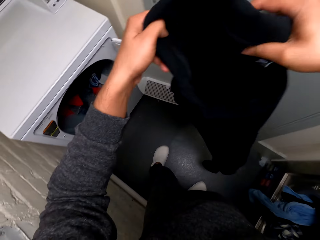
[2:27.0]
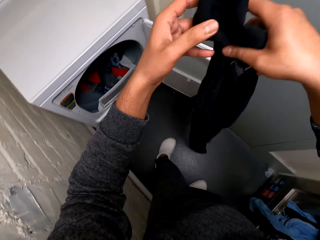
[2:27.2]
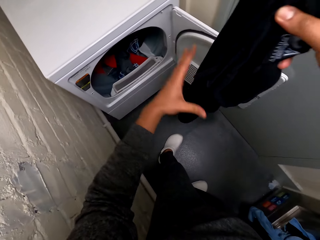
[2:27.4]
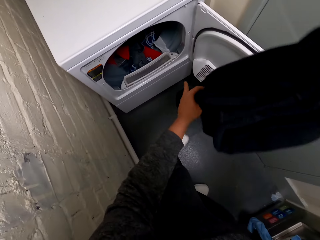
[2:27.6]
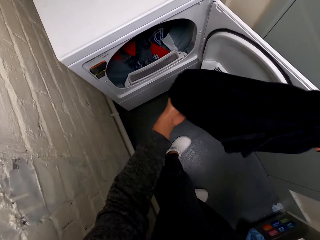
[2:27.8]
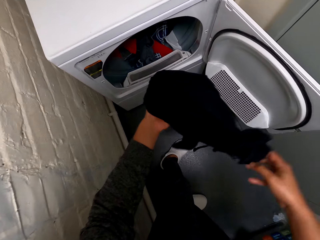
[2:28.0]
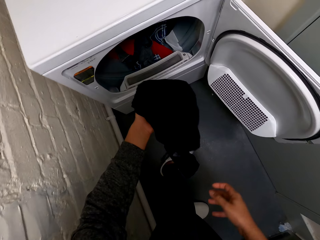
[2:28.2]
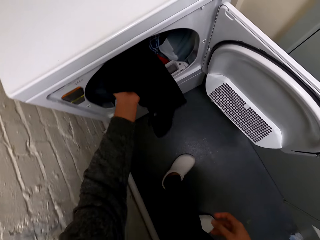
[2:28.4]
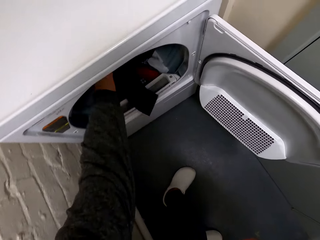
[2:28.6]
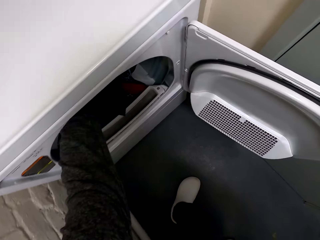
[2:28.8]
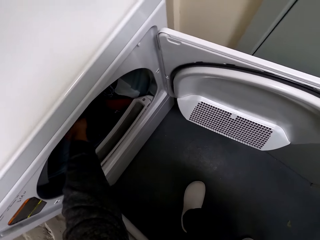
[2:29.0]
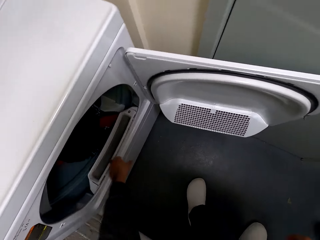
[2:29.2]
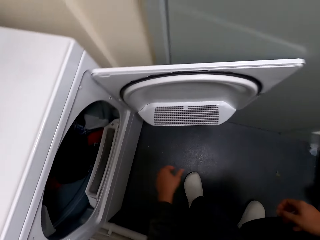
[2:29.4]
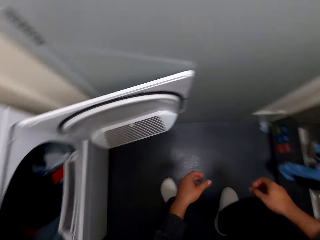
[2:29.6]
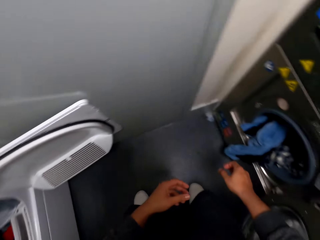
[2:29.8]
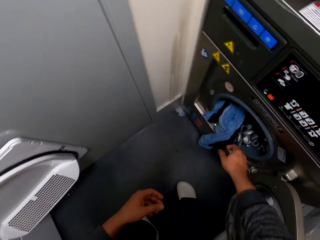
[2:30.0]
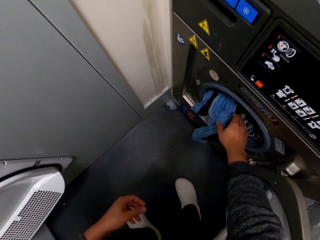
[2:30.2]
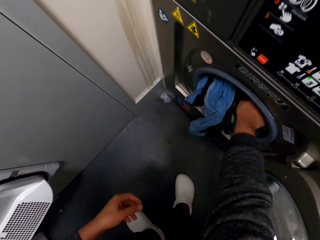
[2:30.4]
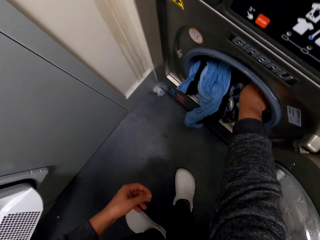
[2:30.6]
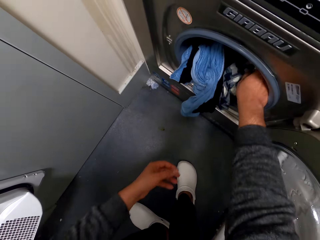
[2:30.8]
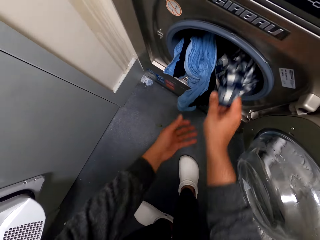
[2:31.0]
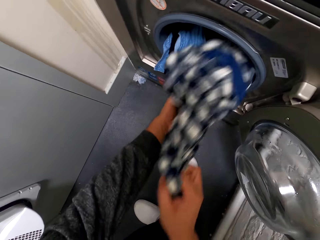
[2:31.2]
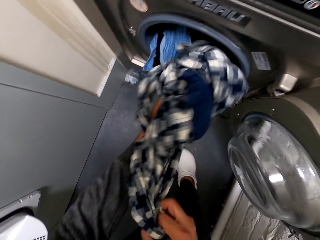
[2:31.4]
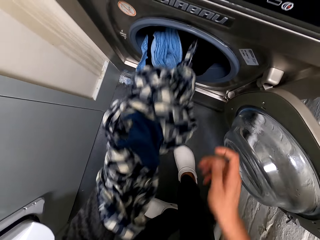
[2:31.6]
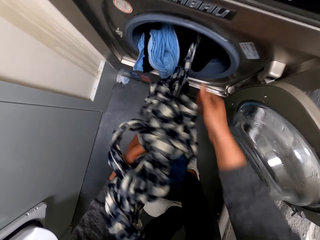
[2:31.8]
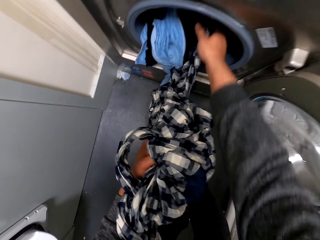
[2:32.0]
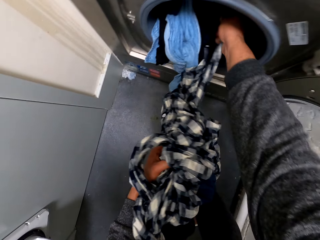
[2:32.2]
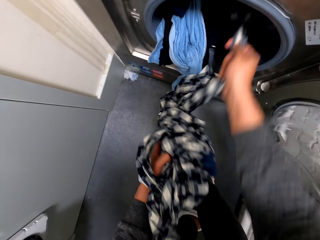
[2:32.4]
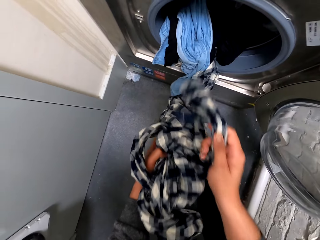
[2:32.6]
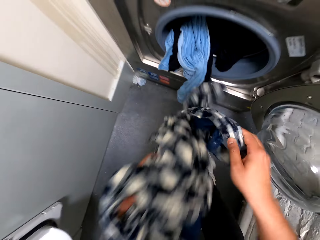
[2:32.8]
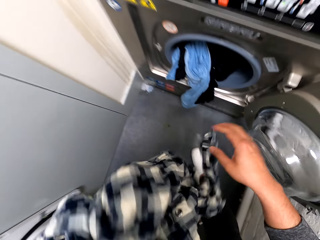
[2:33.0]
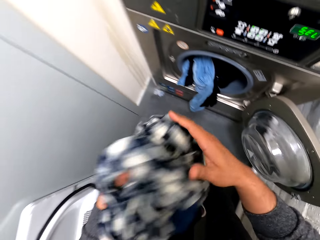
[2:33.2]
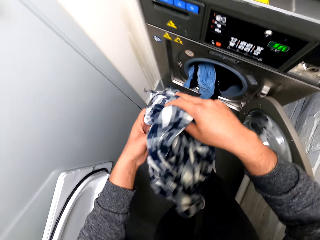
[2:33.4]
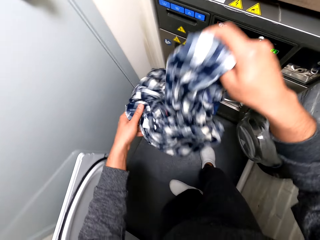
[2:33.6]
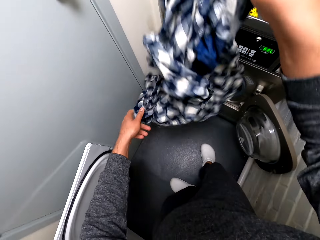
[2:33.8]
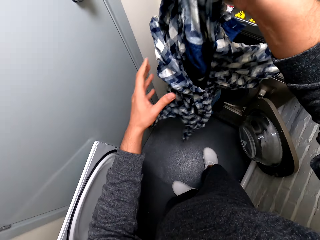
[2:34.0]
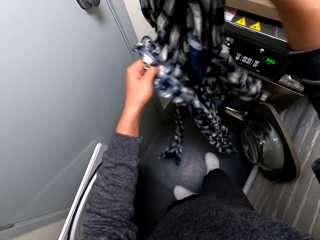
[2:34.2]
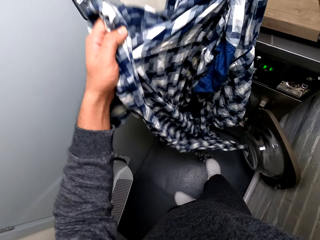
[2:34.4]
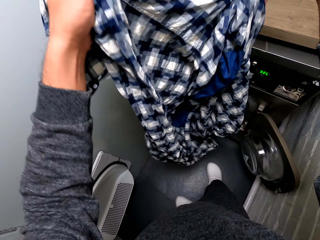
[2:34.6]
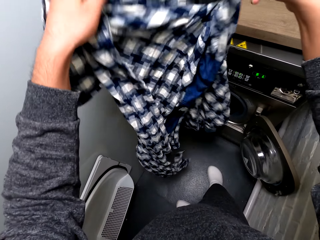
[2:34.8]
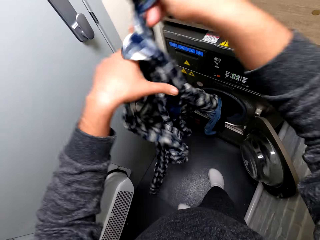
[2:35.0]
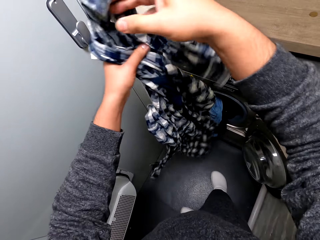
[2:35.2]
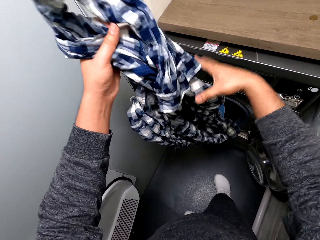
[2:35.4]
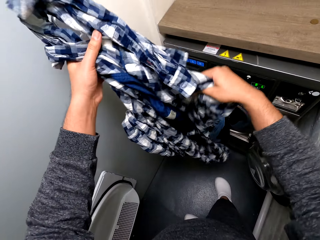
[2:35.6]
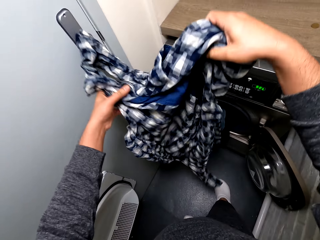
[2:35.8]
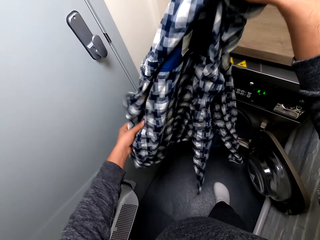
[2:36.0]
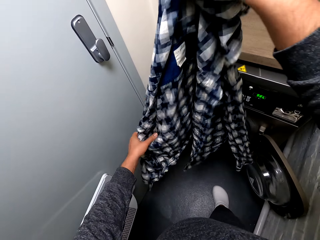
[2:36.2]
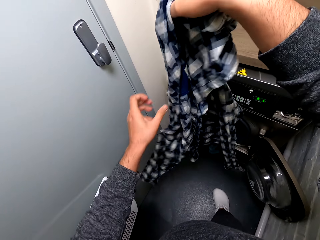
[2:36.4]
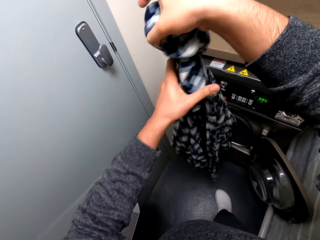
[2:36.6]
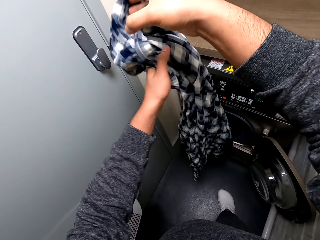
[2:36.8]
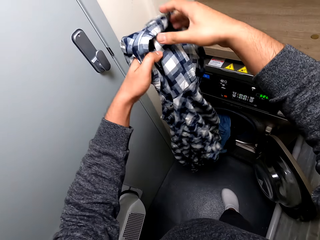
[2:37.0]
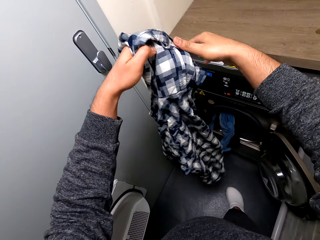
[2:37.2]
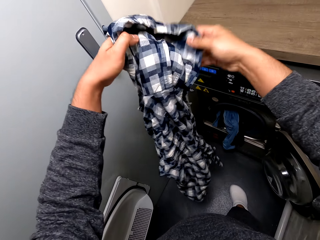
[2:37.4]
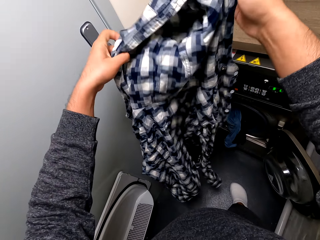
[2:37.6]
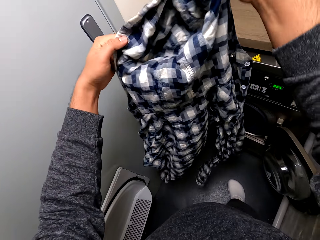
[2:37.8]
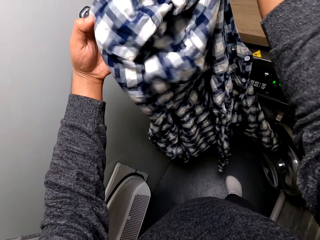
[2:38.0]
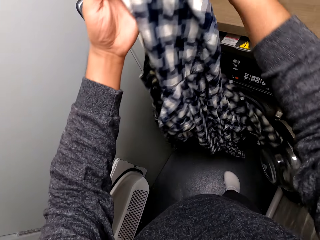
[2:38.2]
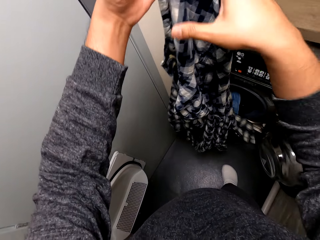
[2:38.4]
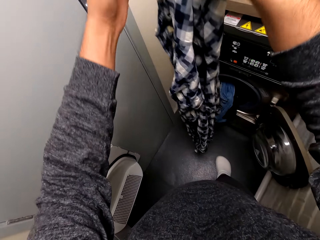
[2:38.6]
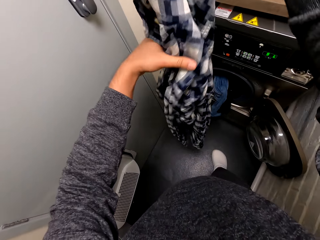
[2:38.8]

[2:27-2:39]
The camera wearer puts the shirt in the other machine. They remove the shirt from the machine. They hold the shirt.

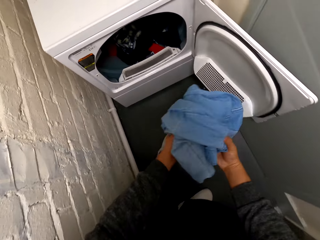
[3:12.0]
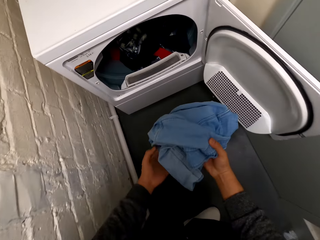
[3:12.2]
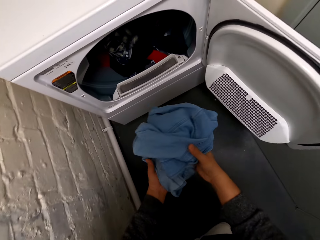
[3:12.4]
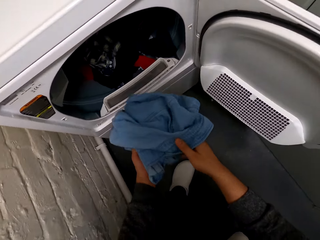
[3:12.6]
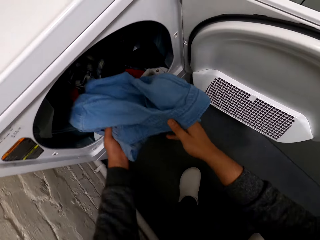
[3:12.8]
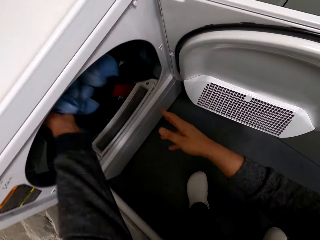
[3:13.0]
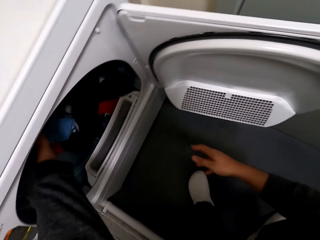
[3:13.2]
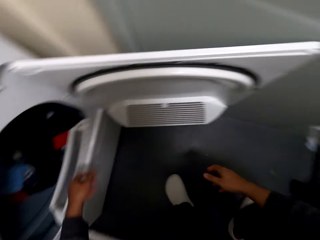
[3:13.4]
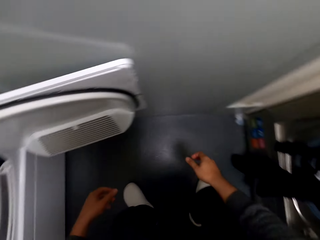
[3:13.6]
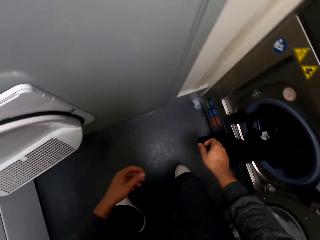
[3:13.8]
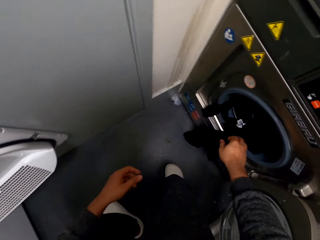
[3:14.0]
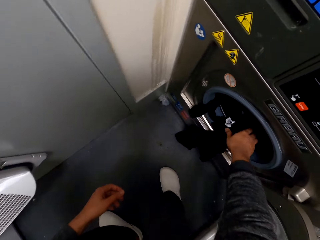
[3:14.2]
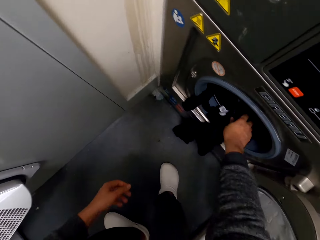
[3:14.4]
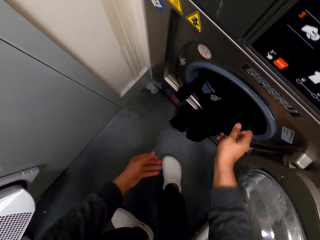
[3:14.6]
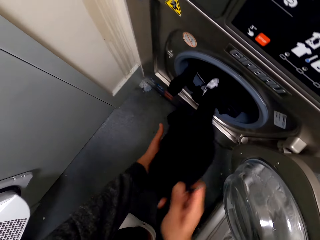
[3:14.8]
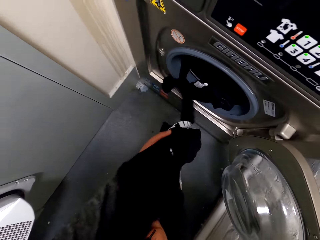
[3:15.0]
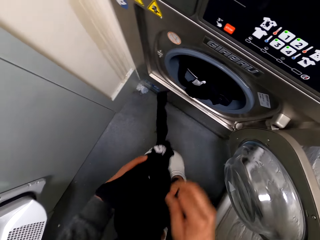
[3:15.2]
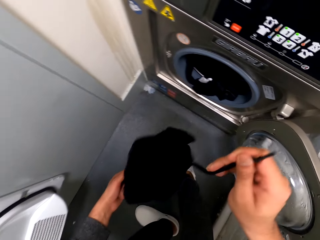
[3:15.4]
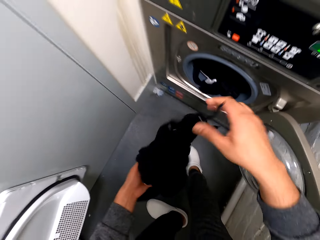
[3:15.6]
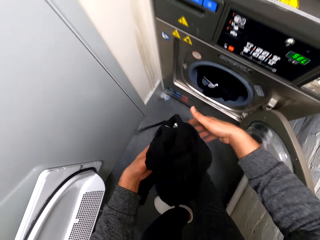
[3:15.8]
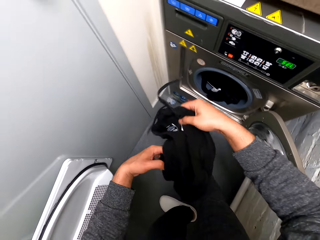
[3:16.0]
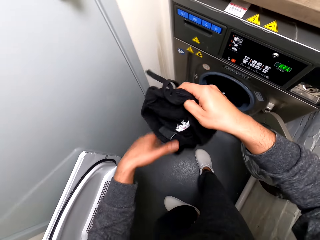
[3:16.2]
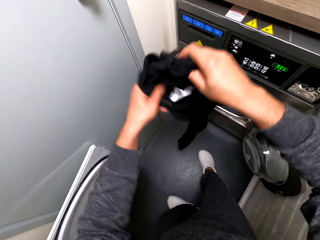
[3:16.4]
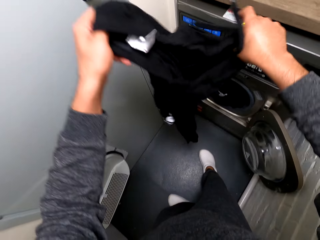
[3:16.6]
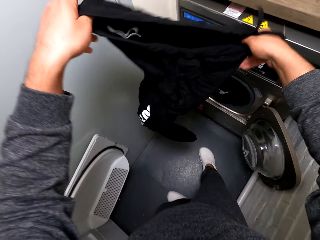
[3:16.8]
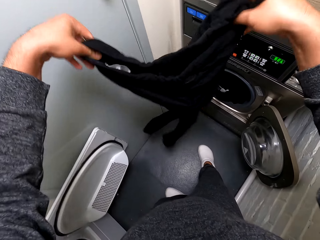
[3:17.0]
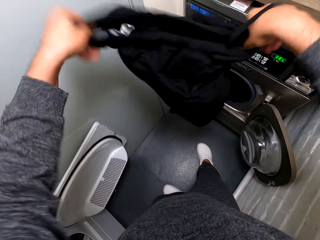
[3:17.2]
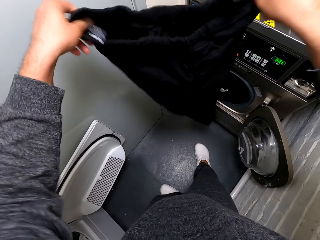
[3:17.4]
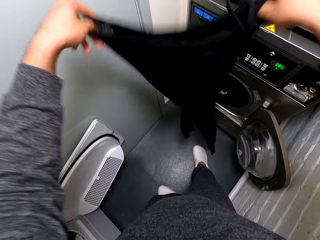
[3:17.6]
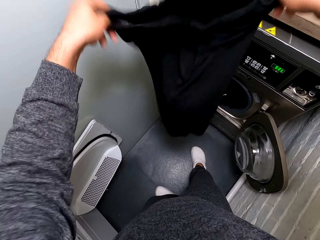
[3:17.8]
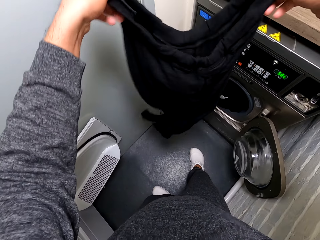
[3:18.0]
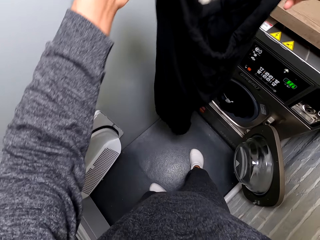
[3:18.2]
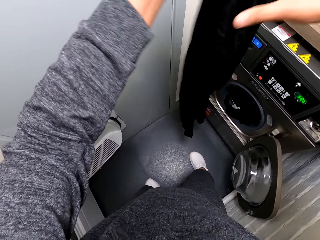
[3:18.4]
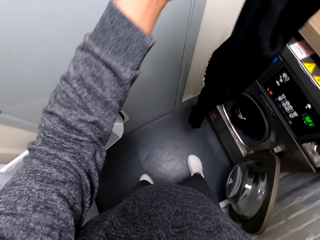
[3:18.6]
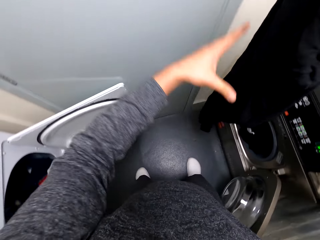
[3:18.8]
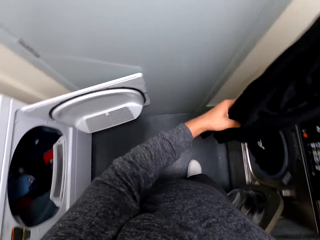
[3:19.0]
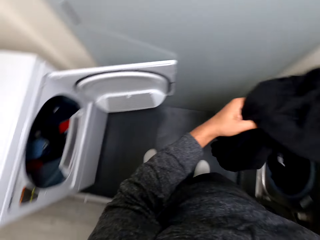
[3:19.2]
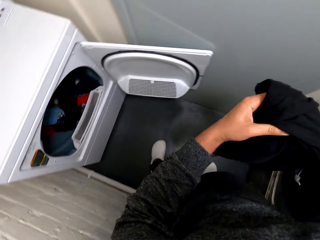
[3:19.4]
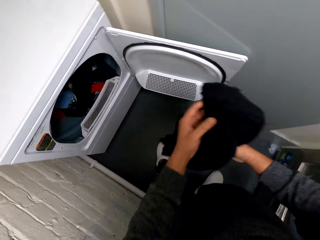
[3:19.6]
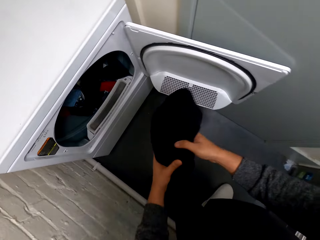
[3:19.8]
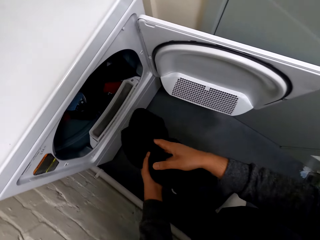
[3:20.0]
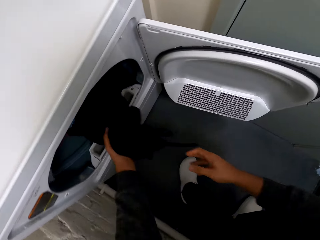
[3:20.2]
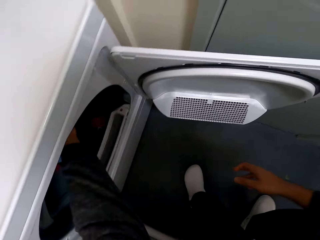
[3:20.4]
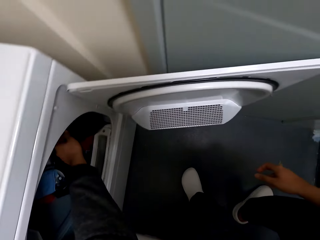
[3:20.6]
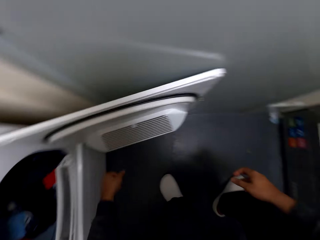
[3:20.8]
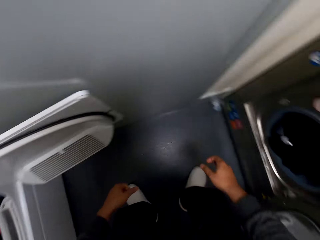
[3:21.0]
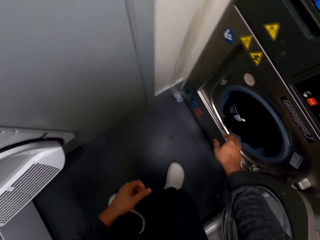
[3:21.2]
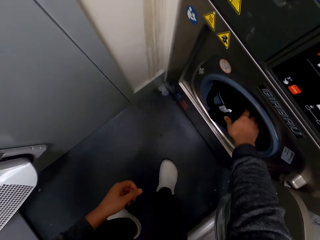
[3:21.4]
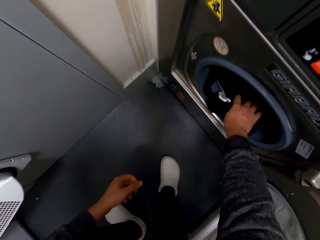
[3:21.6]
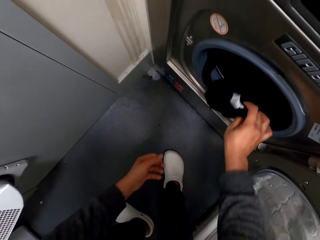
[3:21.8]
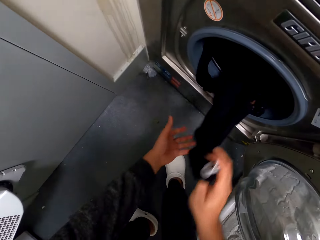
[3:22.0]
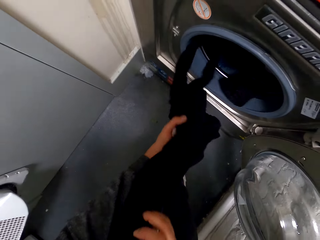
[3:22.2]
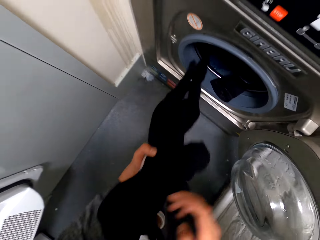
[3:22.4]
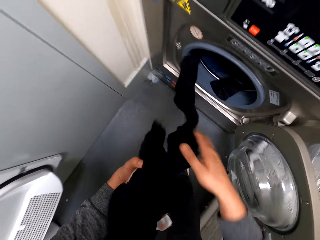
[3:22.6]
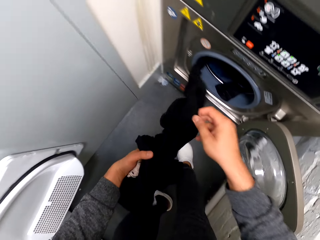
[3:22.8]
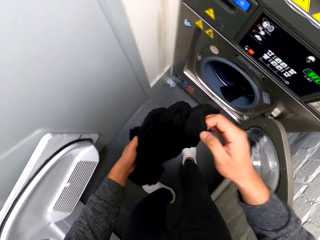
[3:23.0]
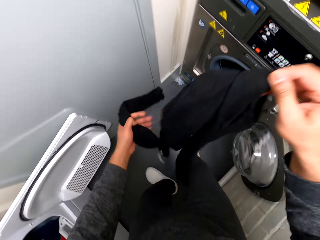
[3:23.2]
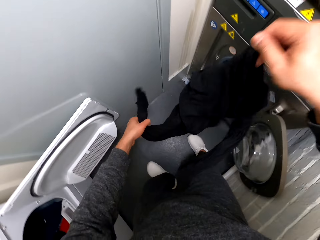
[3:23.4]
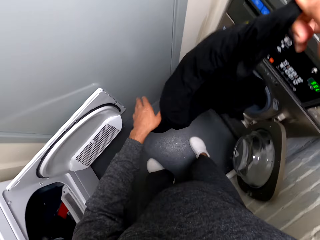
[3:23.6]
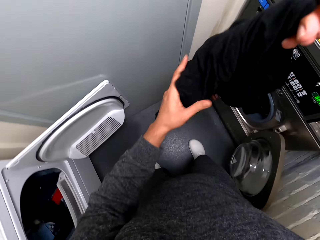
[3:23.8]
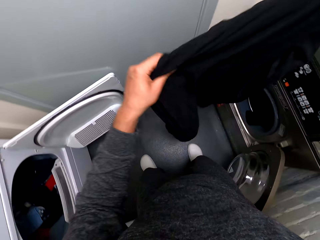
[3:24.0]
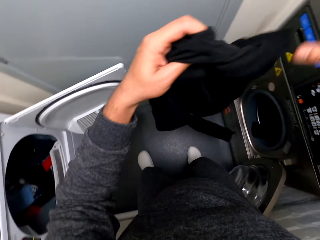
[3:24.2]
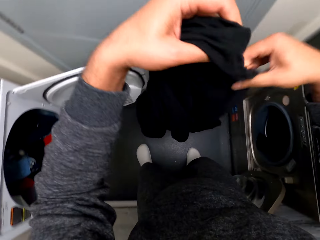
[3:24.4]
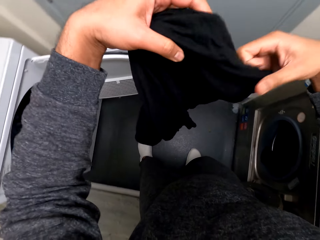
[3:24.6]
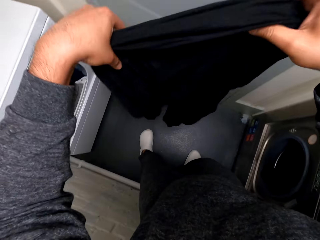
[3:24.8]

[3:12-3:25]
The camera wearer puts the shirt in the other machine. They remove a trouser from the machine. They hold the trouser. They put the trouser in the machine. They remove a sweater from the machine. They hold the sweater.
